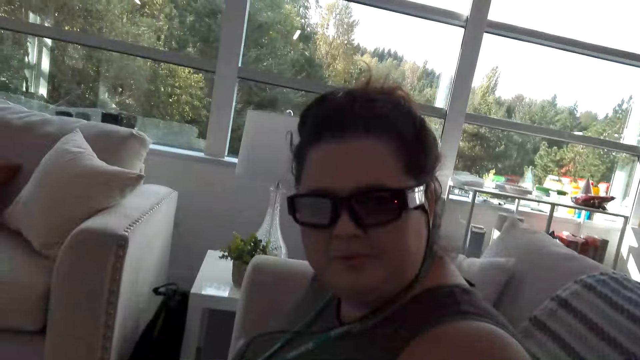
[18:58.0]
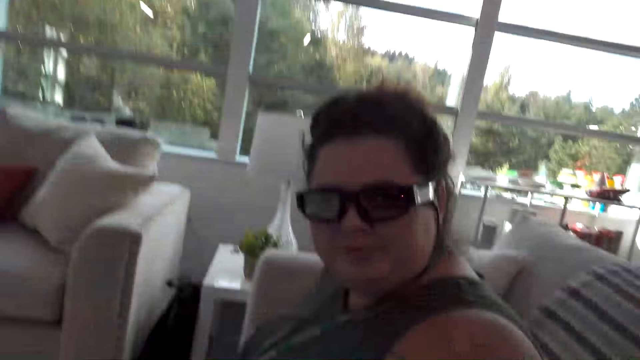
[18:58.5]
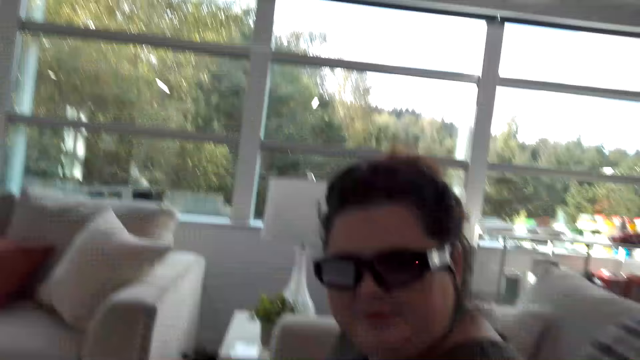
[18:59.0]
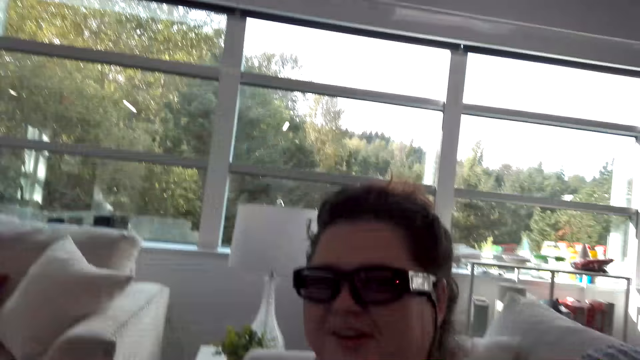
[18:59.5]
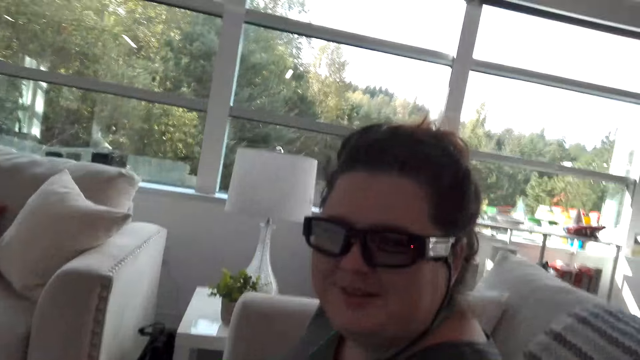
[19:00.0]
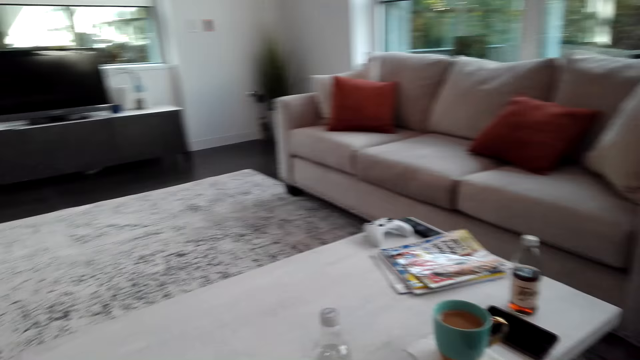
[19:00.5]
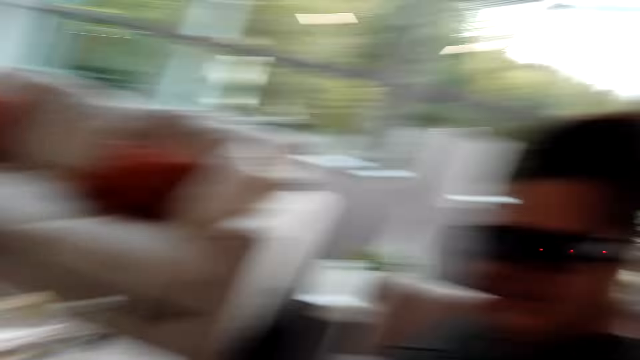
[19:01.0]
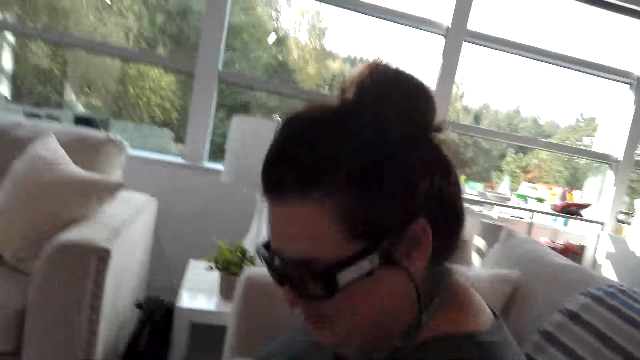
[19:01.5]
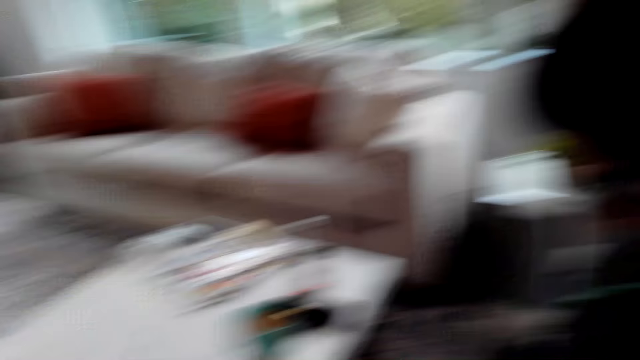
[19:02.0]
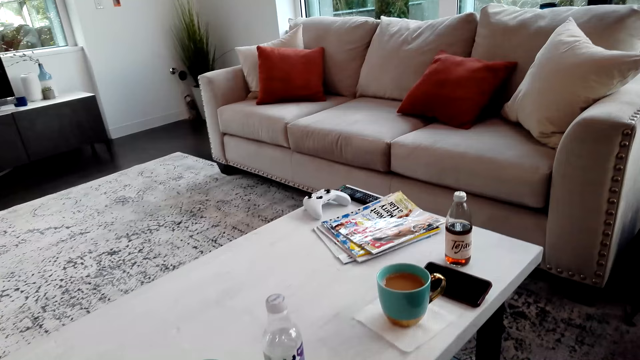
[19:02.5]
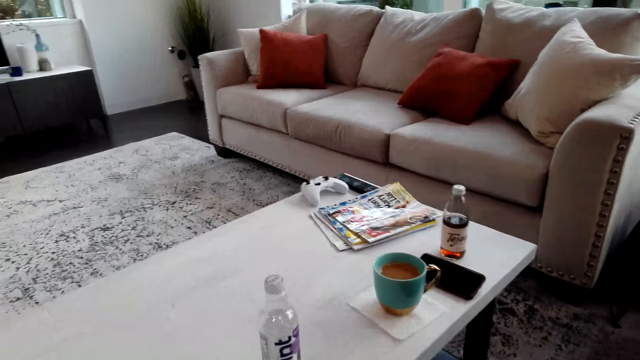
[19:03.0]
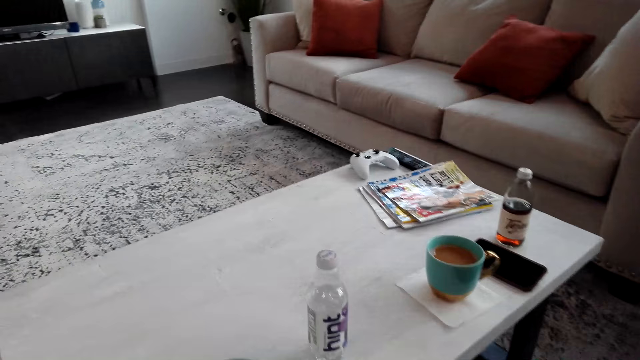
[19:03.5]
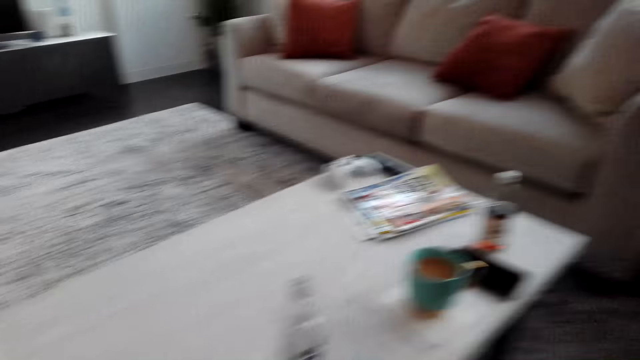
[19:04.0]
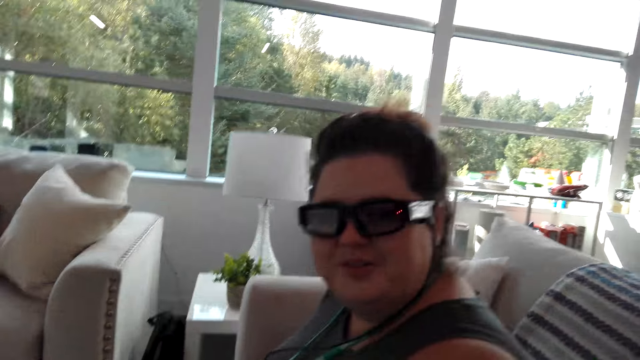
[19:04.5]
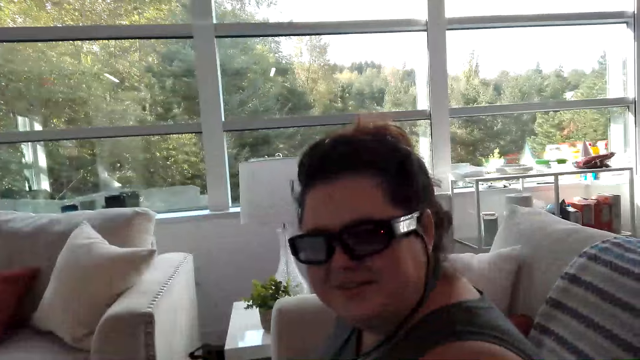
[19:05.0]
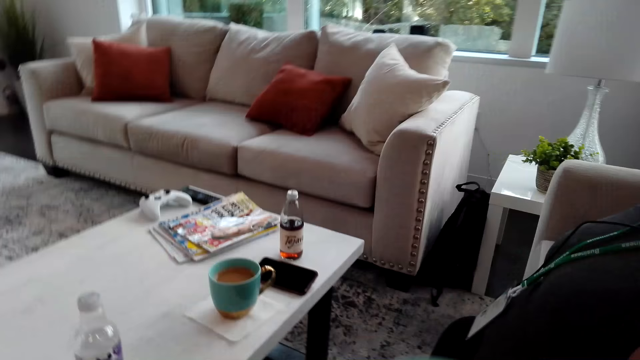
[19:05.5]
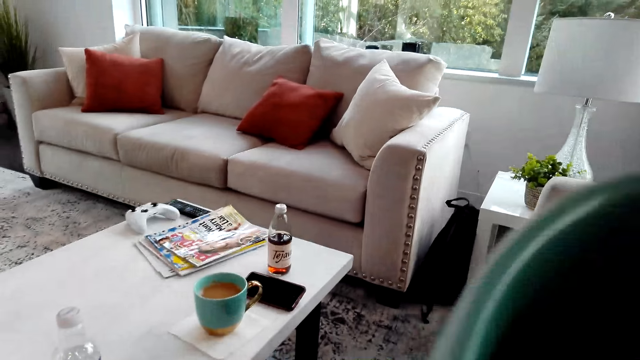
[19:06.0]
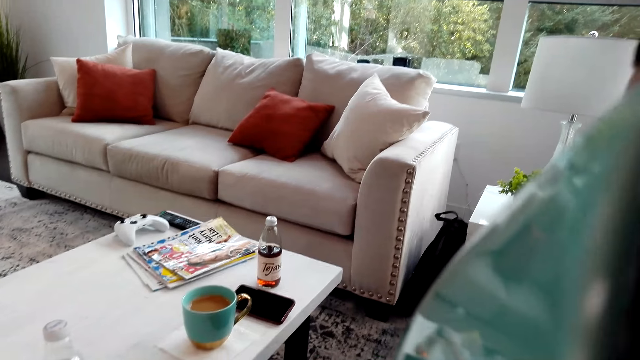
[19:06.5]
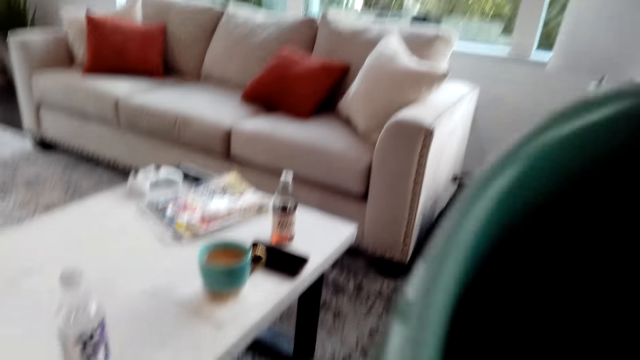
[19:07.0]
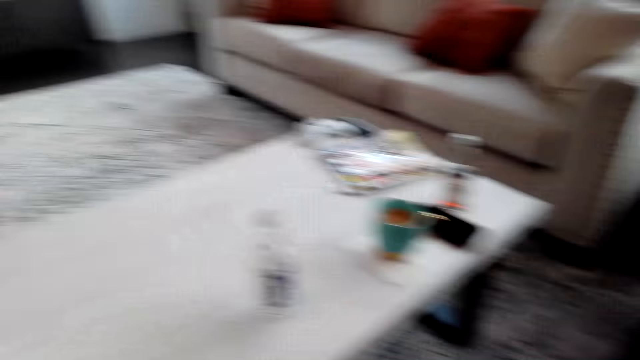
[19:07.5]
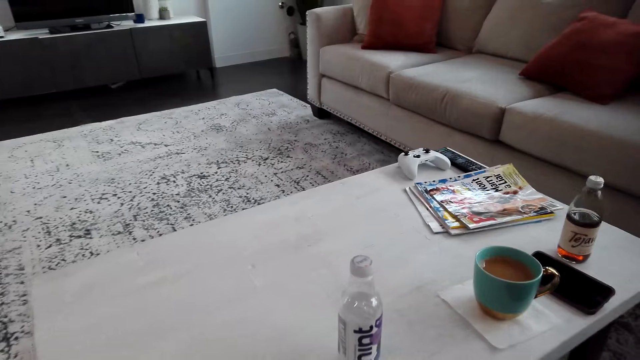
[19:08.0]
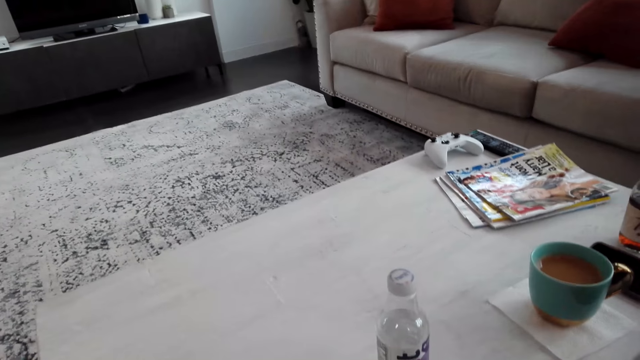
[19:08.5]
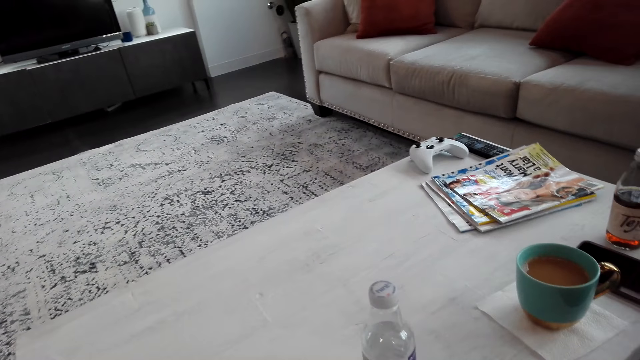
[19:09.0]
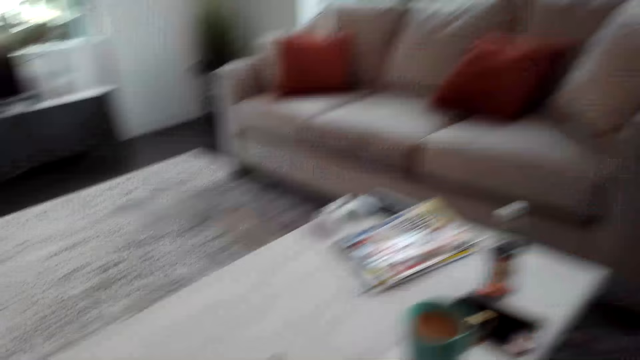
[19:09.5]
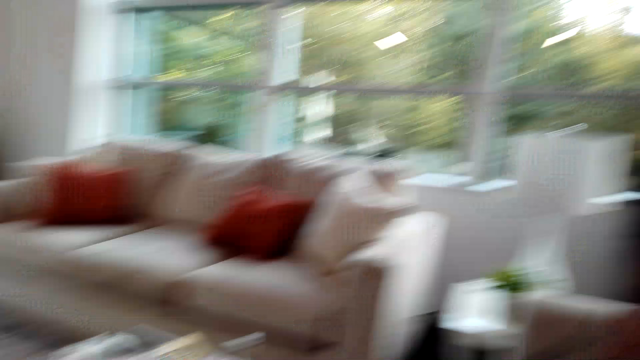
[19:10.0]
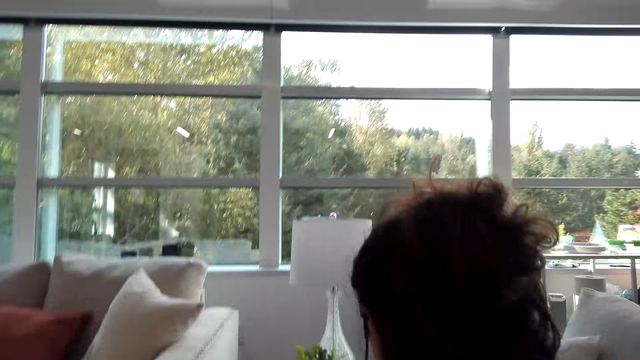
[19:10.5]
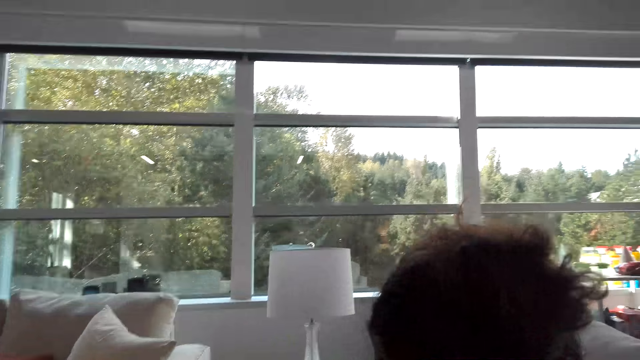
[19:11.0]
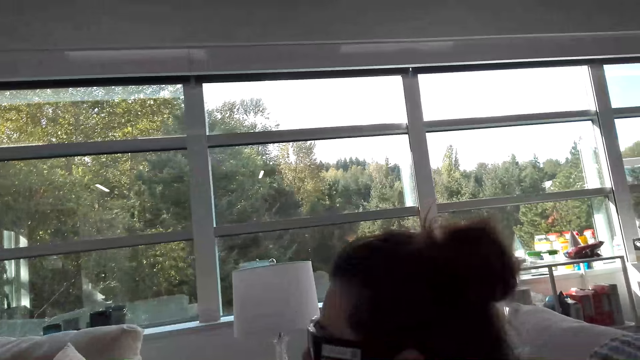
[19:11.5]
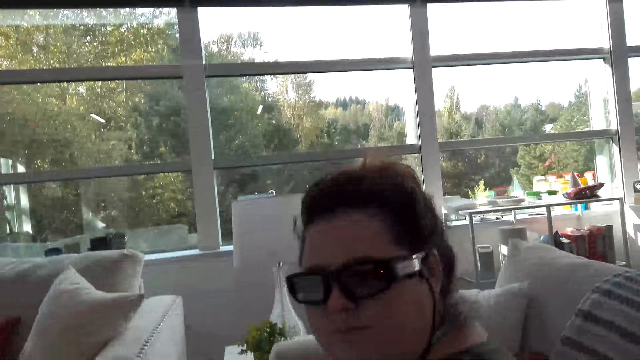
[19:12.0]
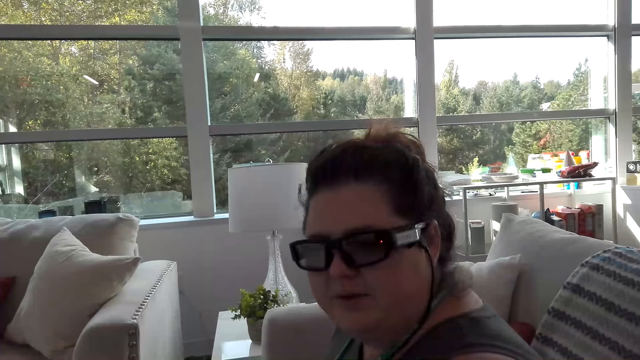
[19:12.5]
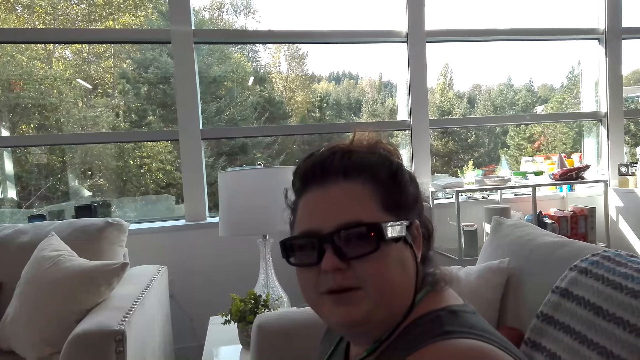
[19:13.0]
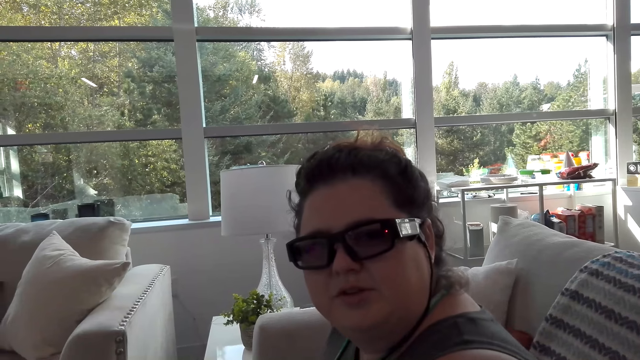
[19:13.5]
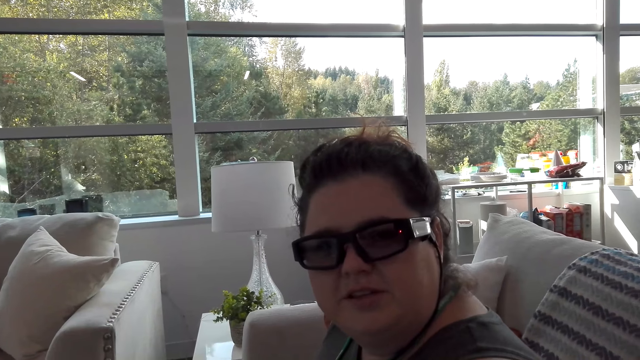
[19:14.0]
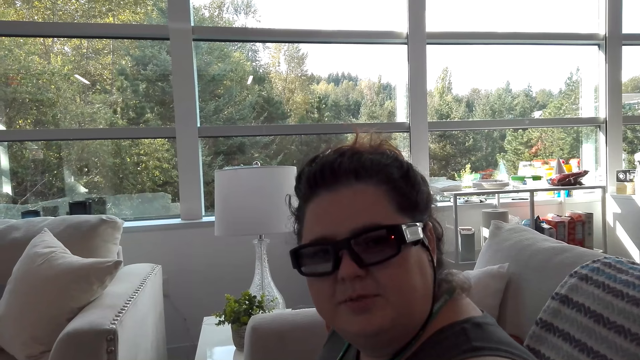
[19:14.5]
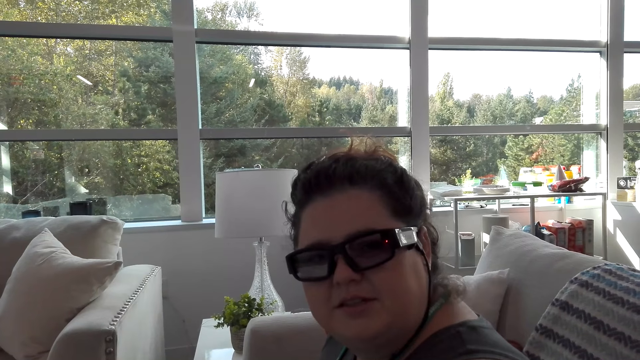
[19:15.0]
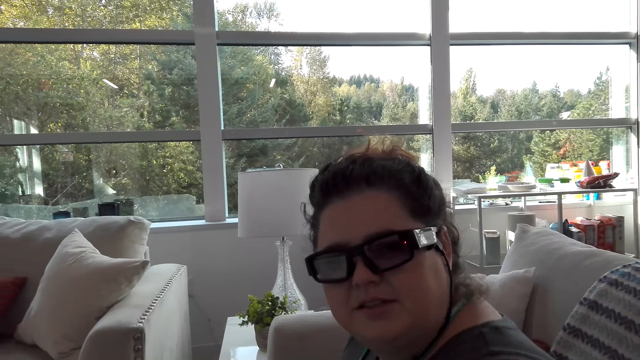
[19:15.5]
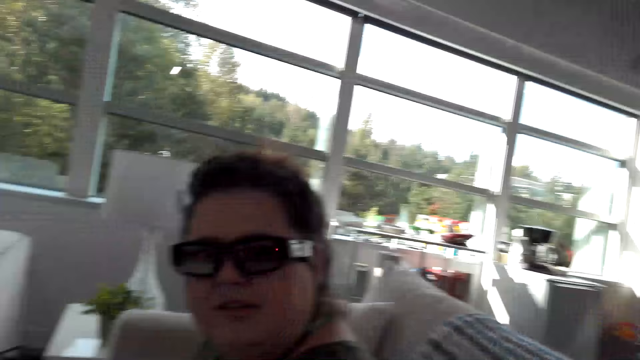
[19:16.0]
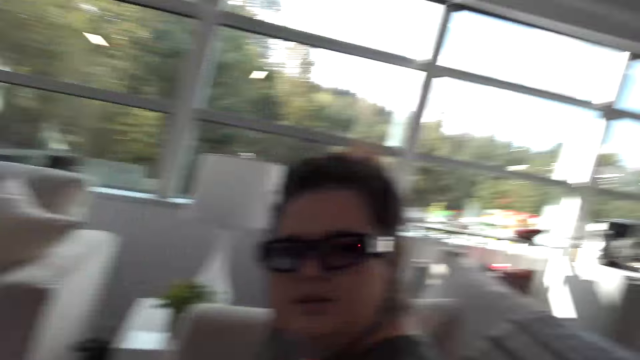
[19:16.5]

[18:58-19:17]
The camera wearer takes the drink. They look around the house. They talk to a person.

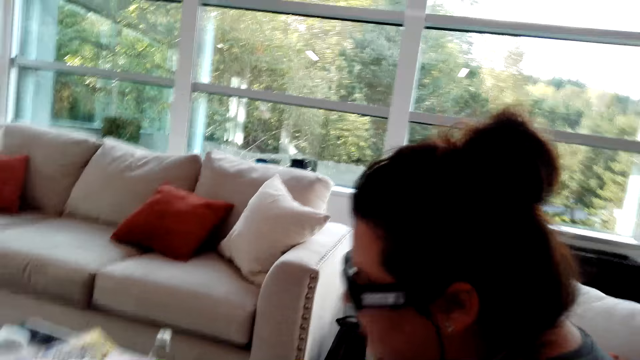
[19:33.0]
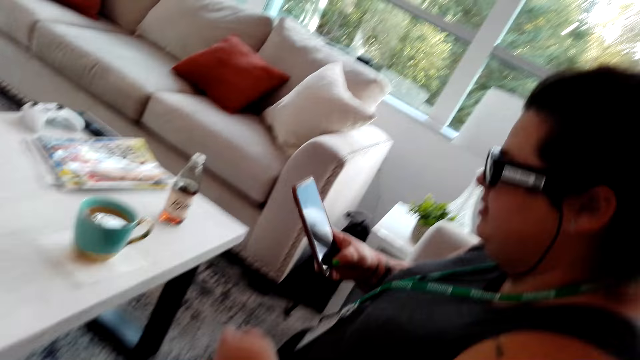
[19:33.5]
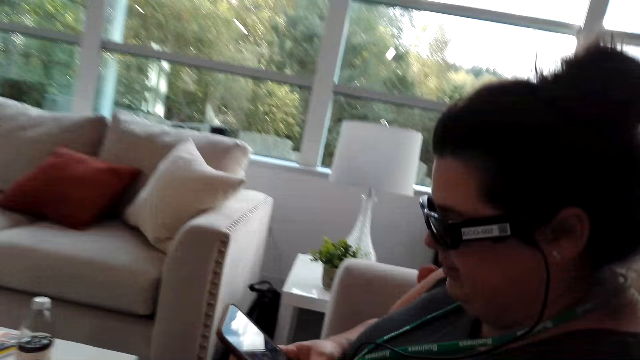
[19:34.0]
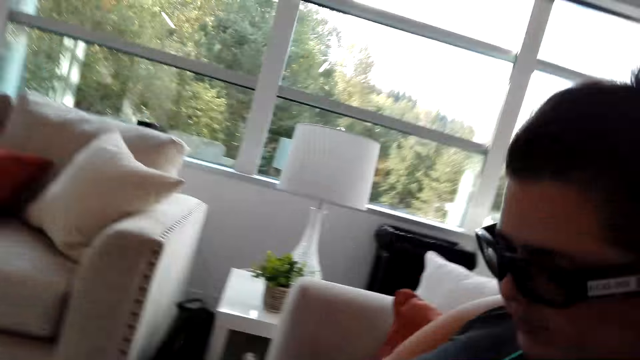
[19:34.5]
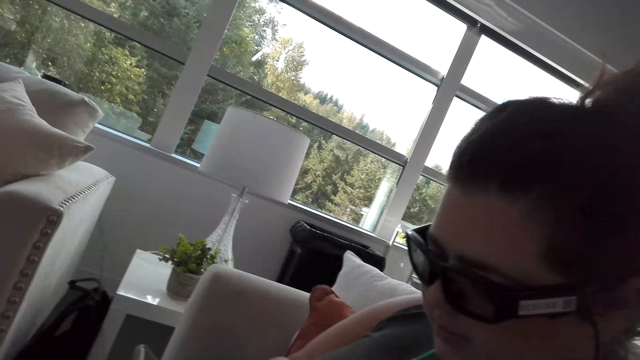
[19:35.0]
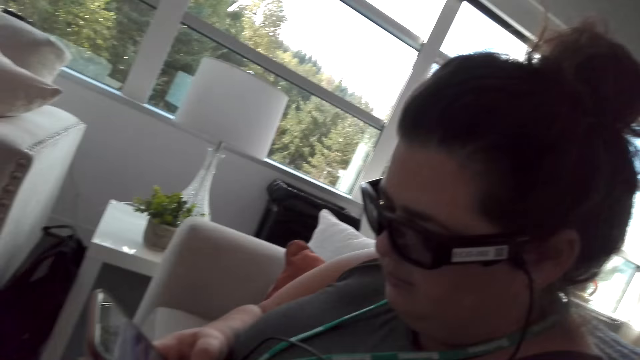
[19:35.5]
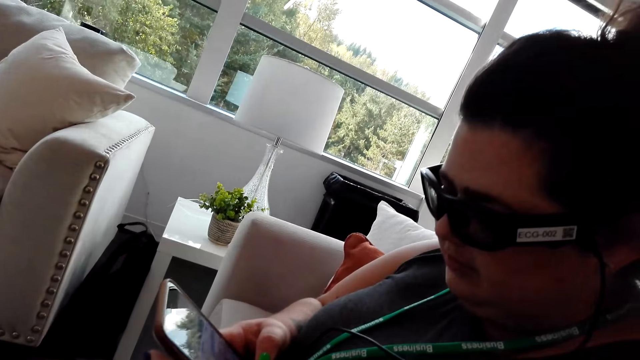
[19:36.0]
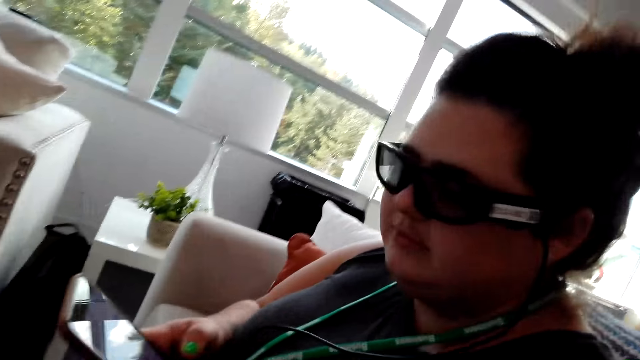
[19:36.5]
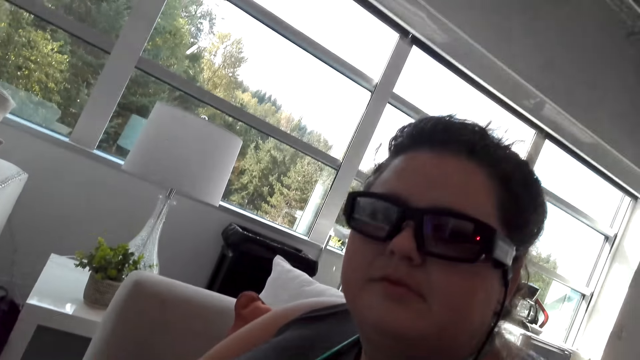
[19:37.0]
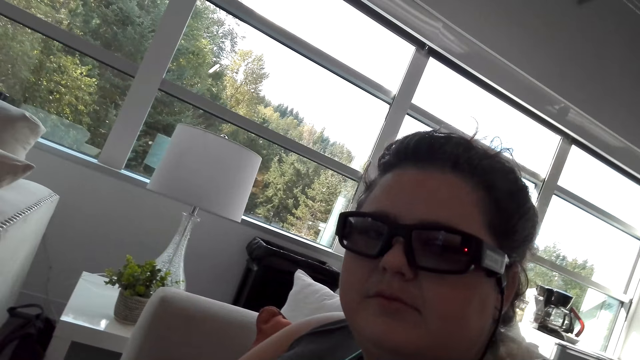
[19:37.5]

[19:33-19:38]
A woman uses a phone.
